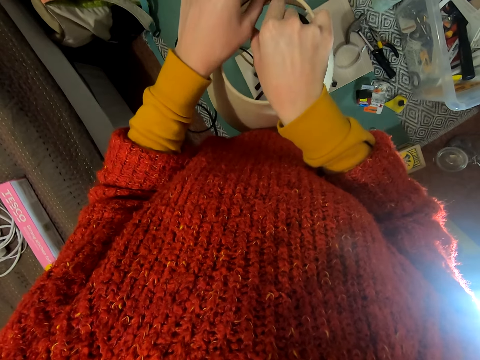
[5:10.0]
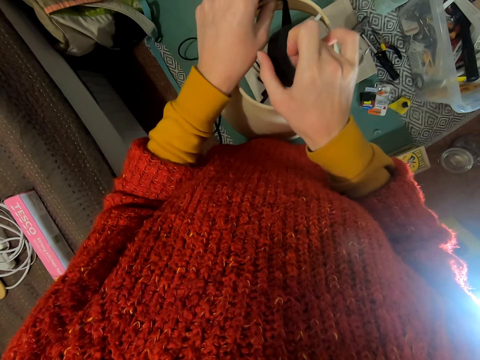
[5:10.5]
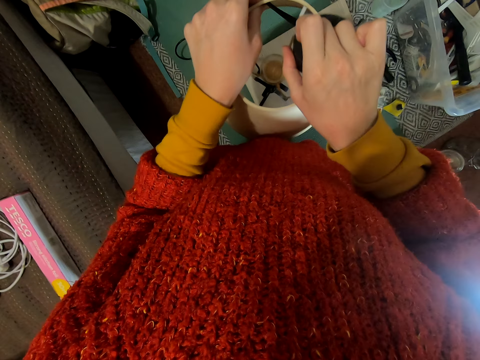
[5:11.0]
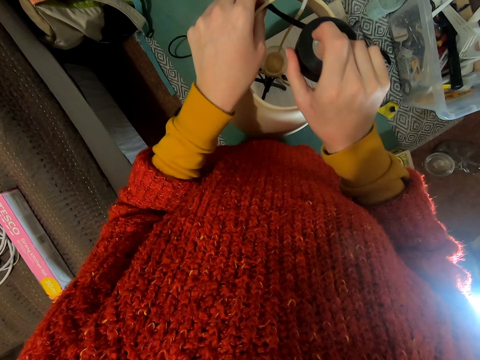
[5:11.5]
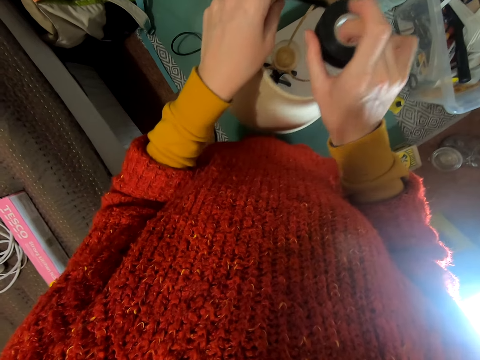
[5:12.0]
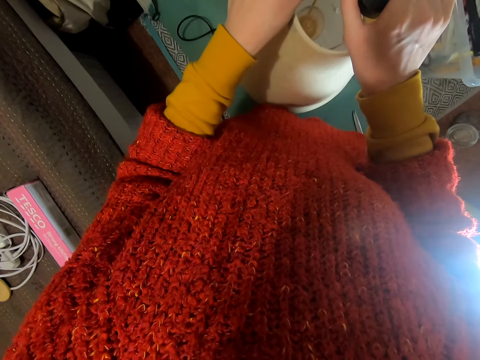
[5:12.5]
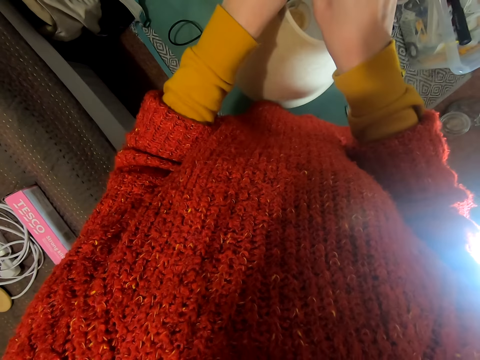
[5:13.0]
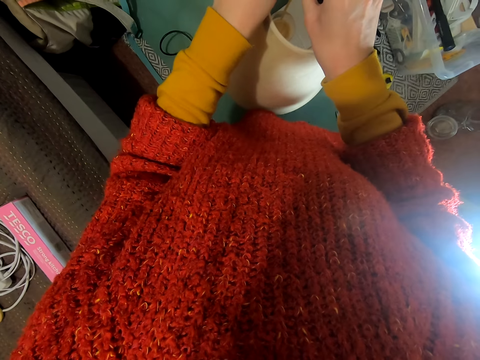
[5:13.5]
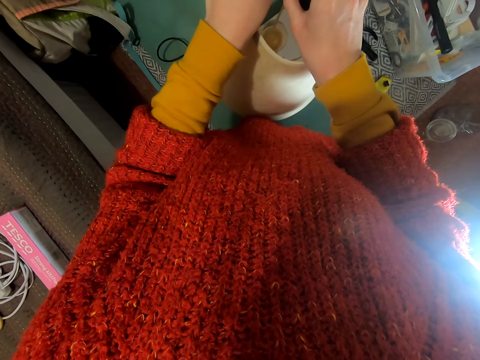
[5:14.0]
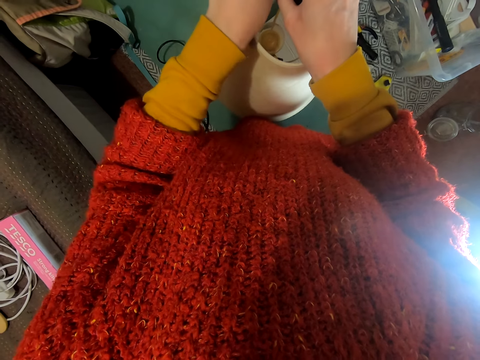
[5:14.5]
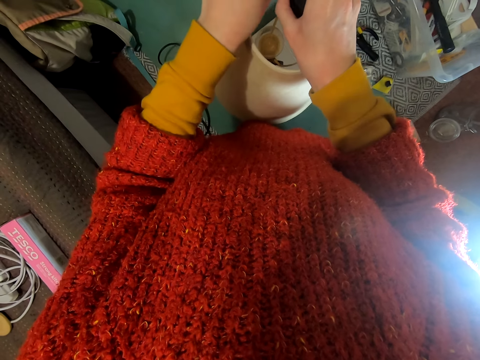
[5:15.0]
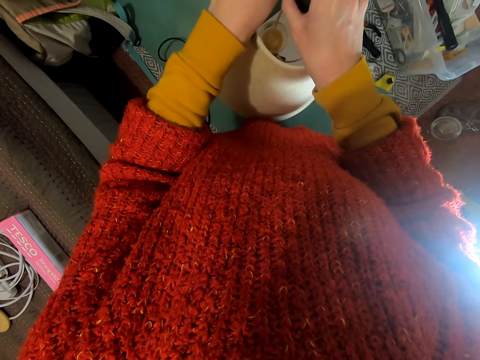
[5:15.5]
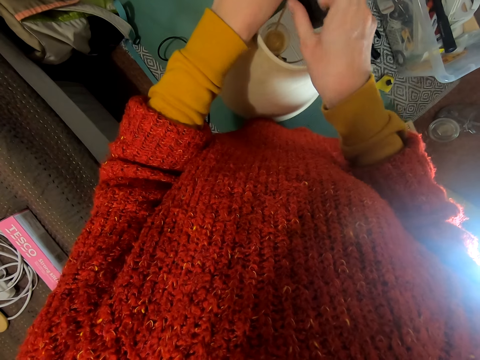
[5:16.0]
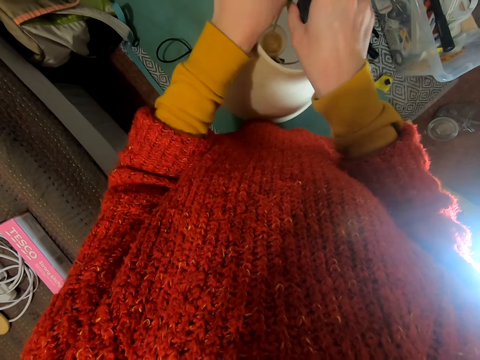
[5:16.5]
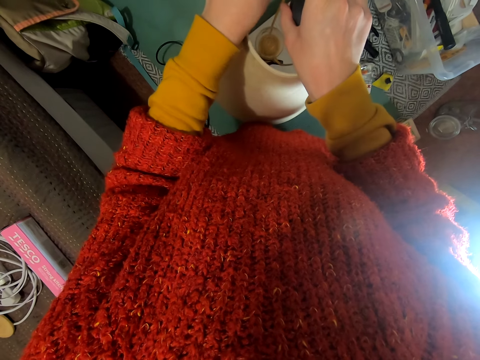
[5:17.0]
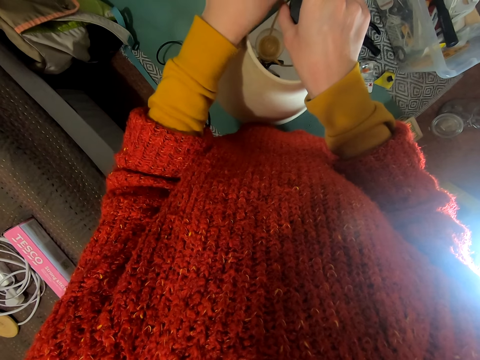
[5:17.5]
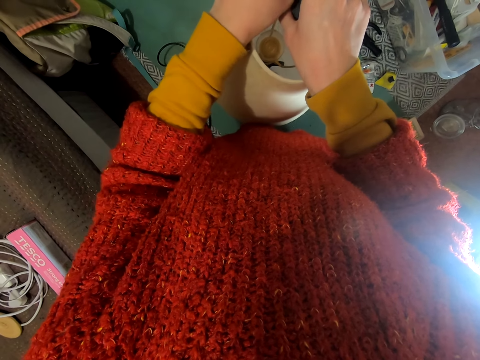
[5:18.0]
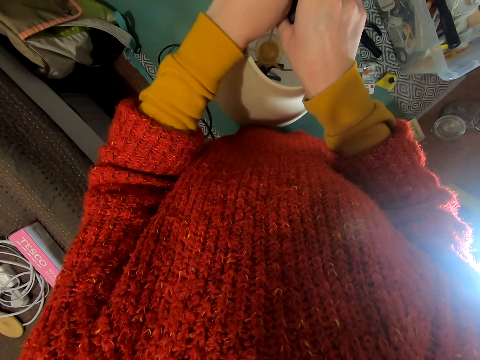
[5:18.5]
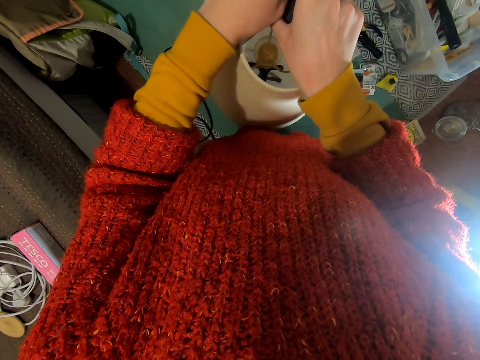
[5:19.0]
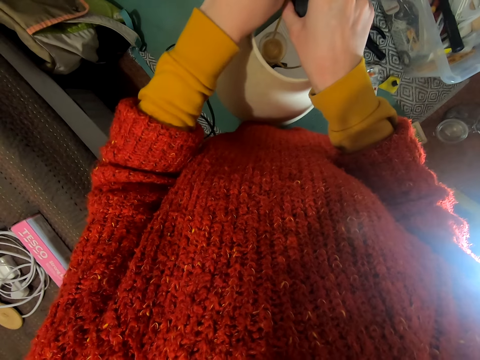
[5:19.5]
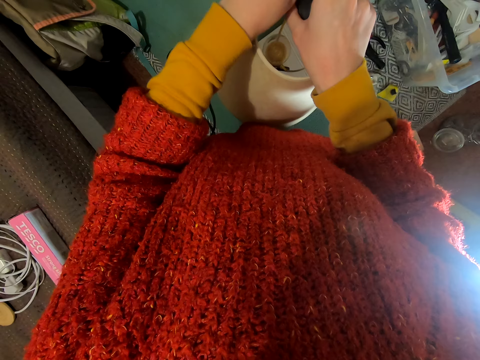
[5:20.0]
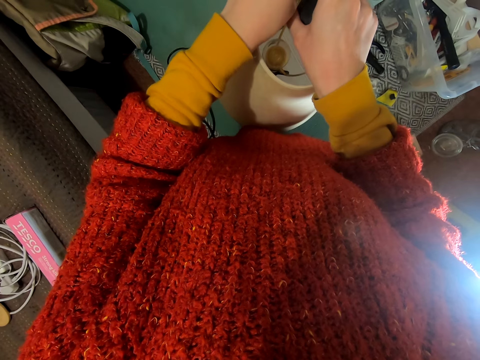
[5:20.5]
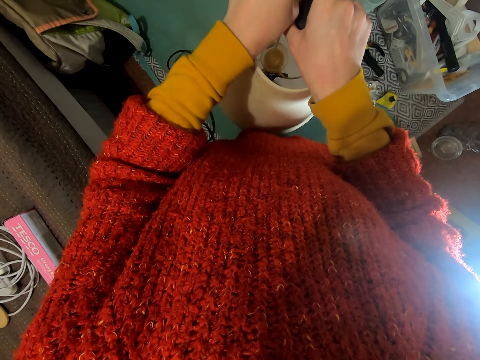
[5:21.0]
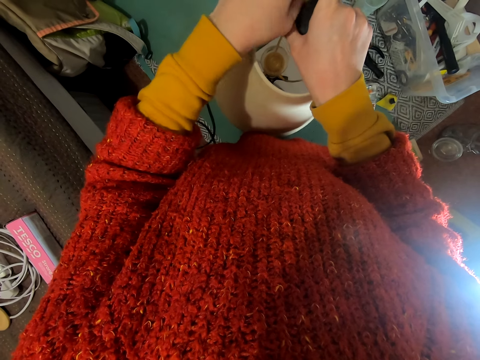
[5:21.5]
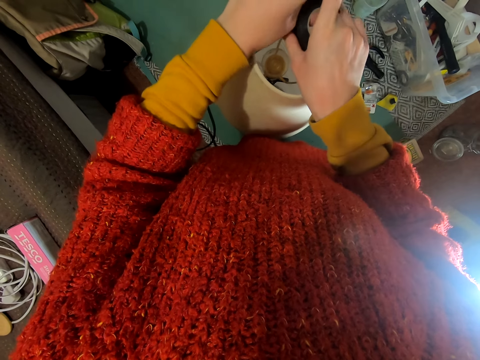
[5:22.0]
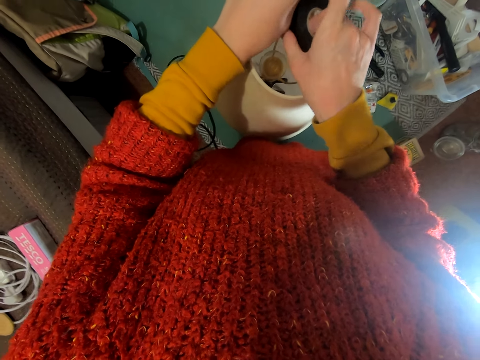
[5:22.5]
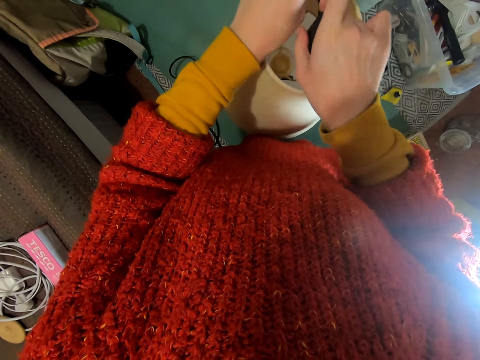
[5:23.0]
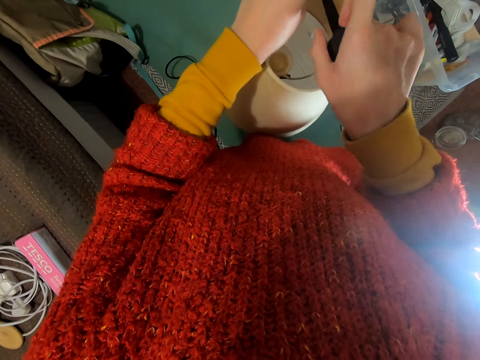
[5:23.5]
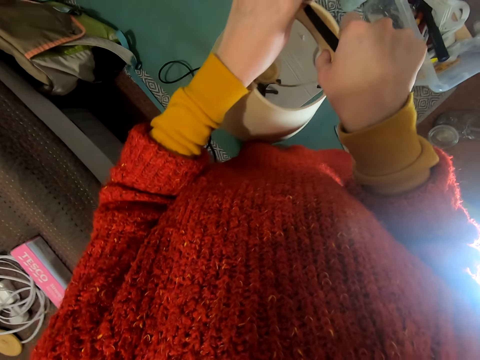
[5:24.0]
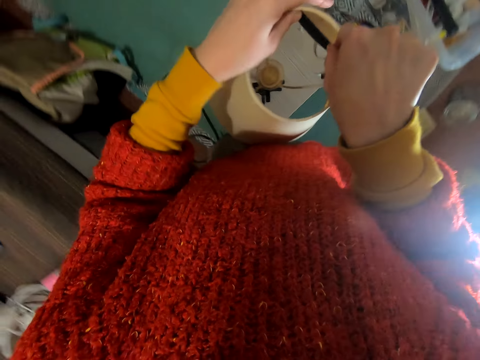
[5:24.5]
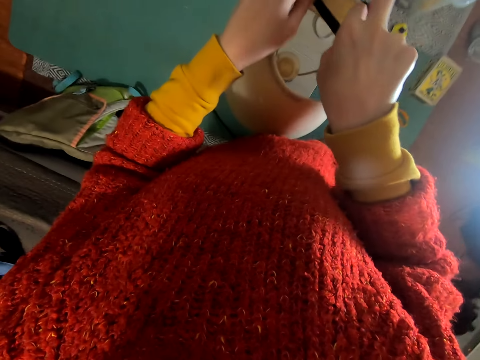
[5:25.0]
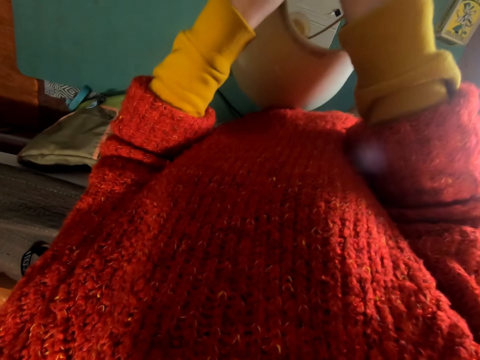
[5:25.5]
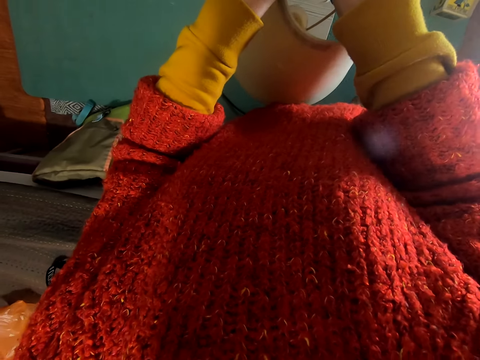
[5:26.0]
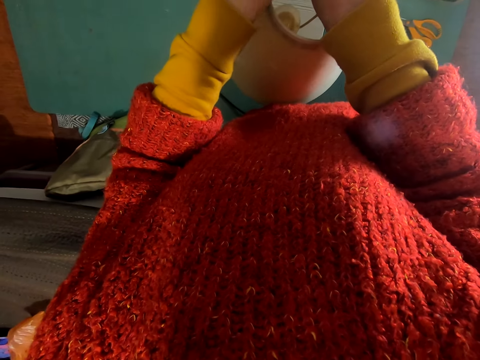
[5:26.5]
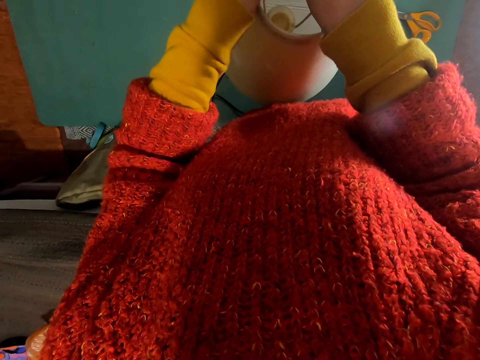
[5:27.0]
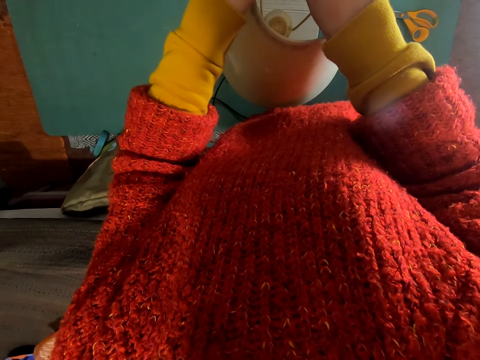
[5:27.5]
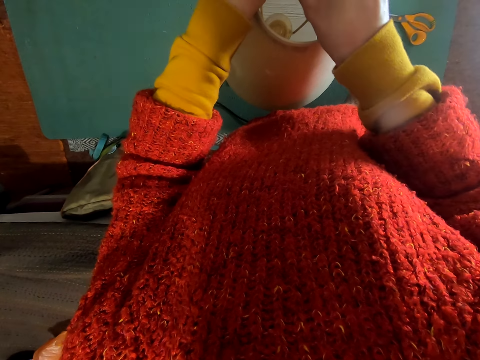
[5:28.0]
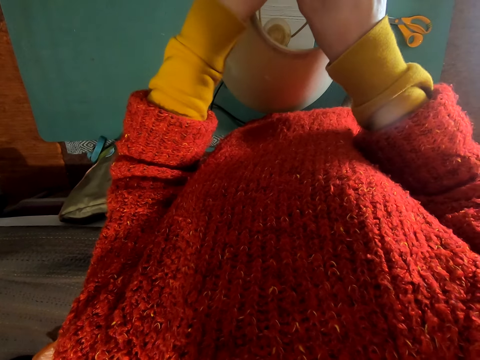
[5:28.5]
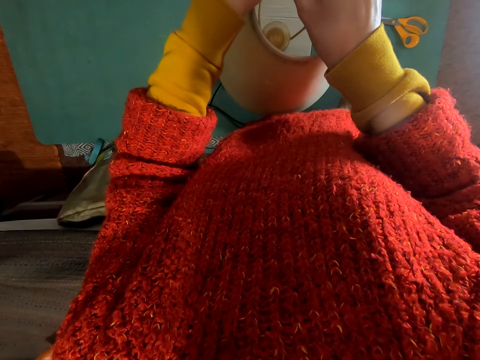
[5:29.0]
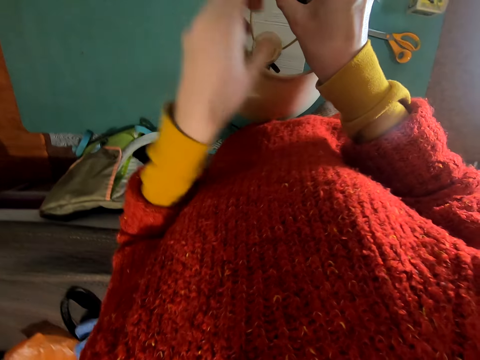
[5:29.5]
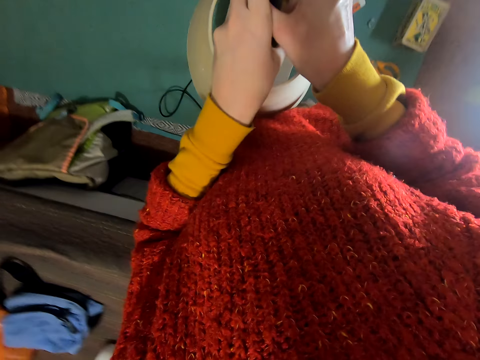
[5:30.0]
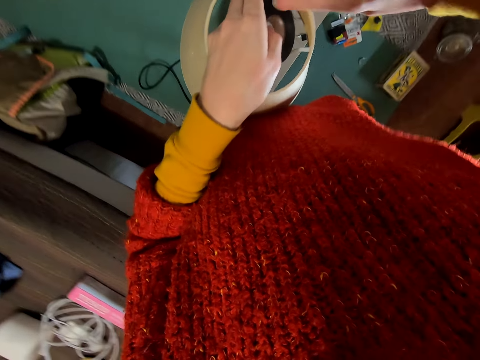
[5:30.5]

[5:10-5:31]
The camera wearer sticks tape on the cover light. They move the tape. They move the tape round.

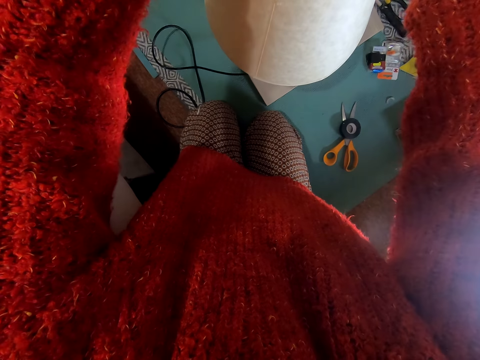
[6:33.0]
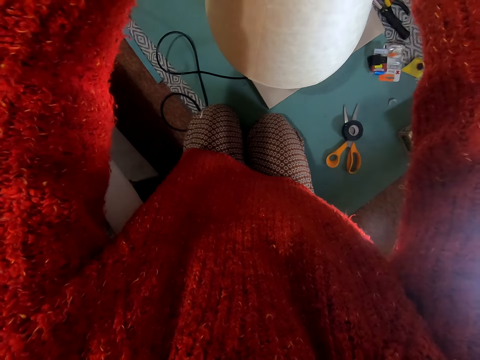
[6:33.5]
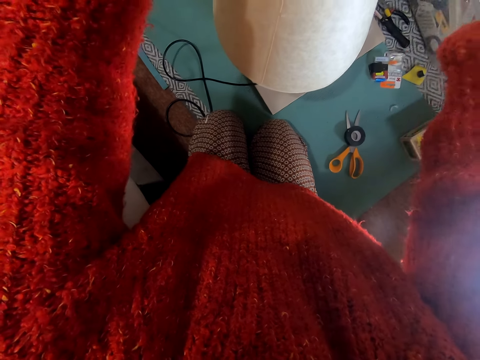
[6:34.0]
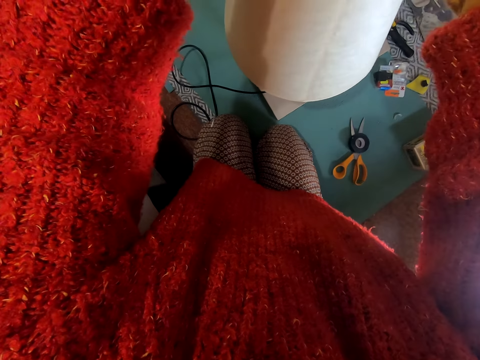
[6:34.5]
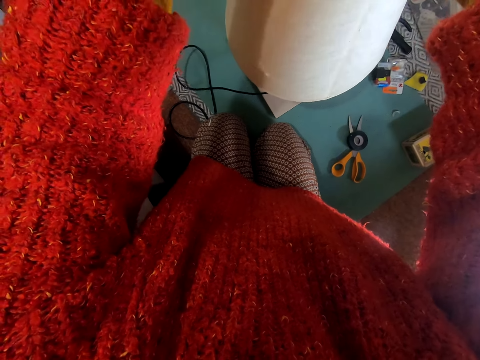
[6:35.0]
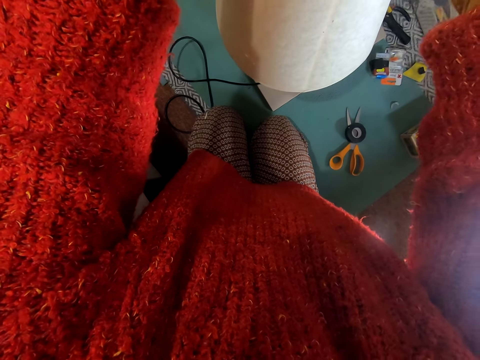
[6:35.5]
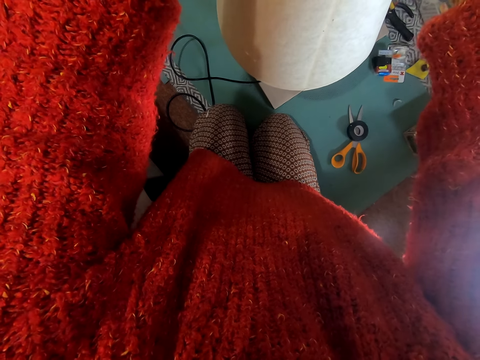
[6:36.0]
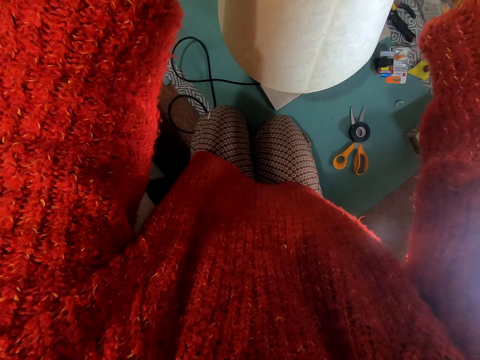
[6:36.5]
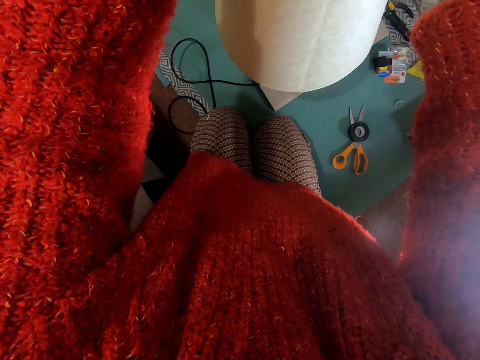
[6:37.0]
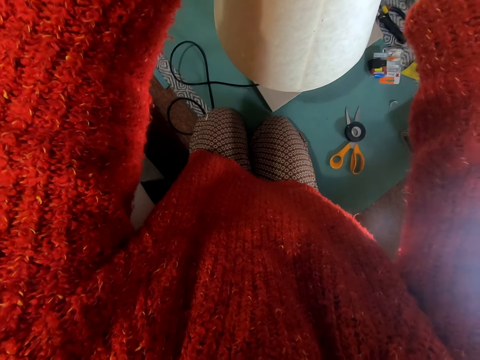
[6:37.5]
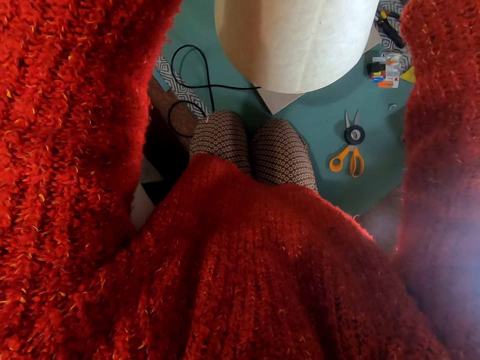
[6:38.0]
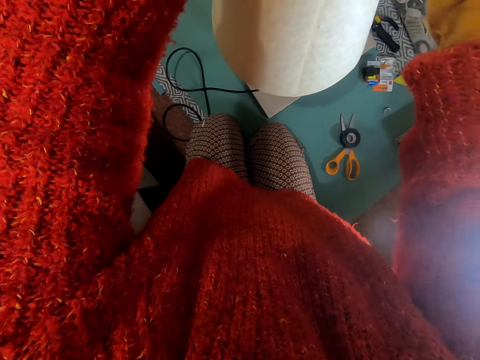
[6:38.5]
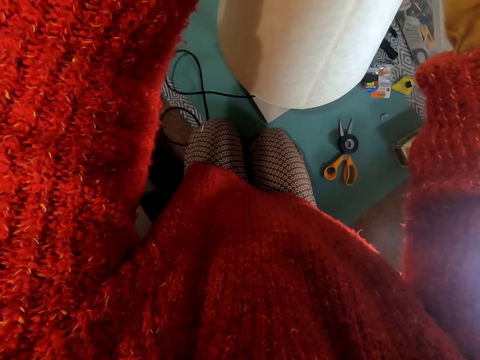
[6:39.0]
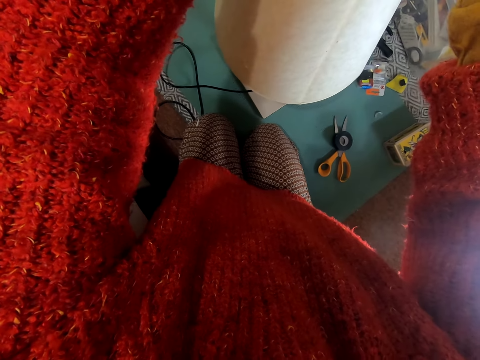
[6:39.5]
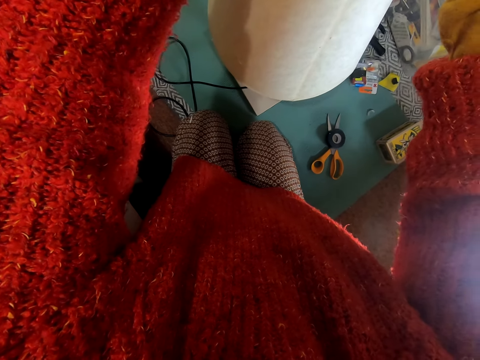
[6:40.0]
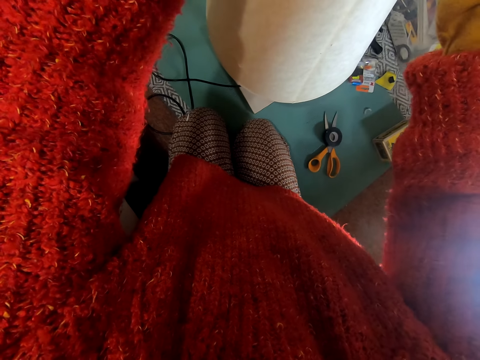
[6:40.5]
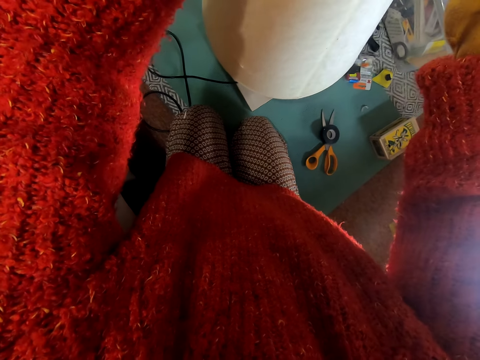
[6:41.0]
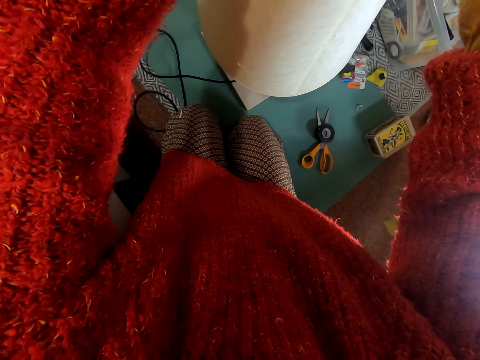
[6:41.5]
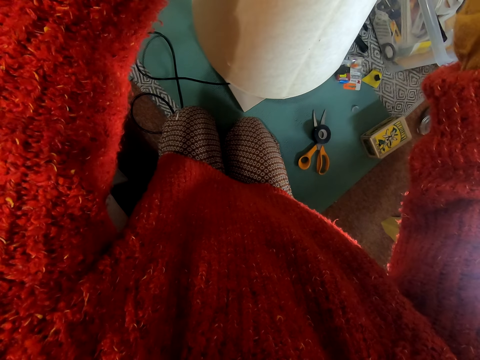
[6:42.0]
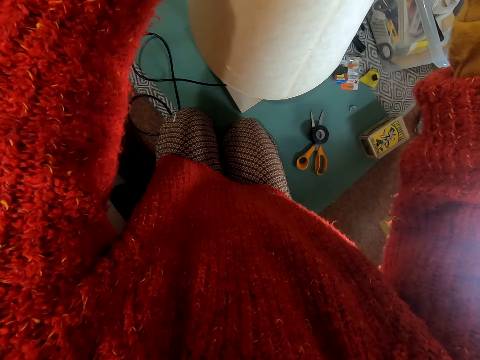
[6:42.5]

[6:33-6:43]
The camera wearer moves the cover light.
